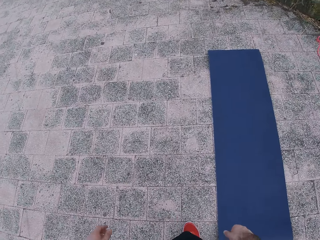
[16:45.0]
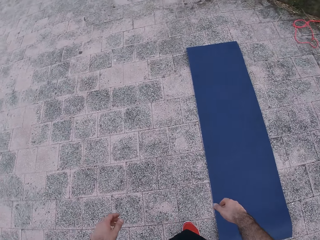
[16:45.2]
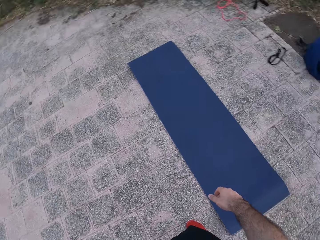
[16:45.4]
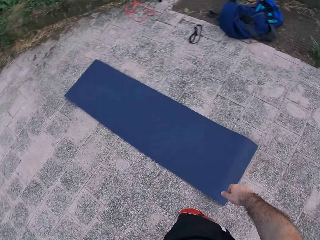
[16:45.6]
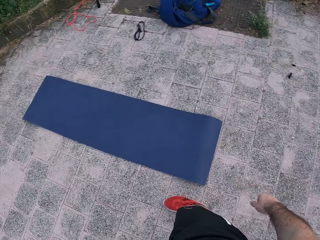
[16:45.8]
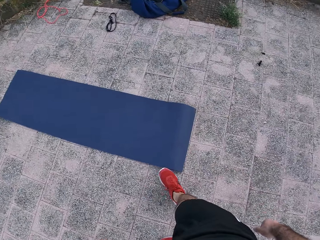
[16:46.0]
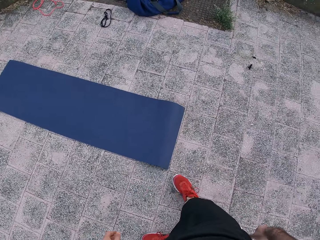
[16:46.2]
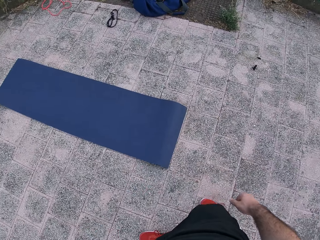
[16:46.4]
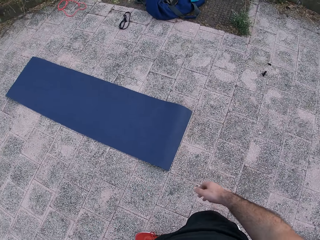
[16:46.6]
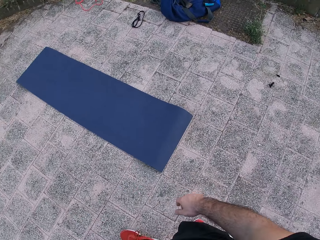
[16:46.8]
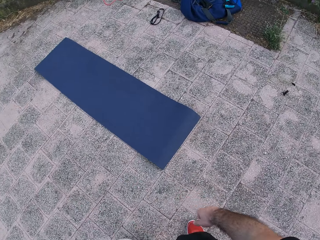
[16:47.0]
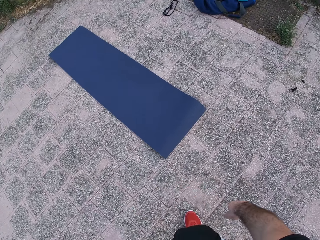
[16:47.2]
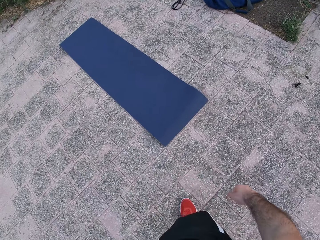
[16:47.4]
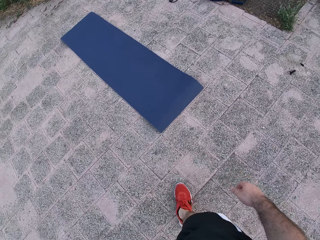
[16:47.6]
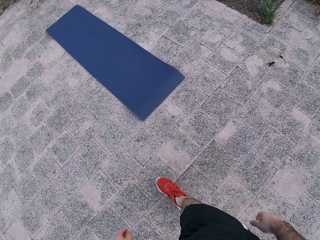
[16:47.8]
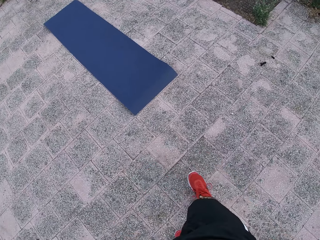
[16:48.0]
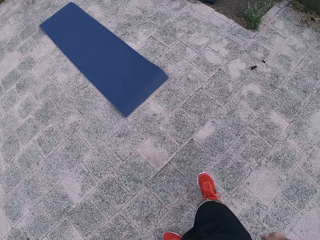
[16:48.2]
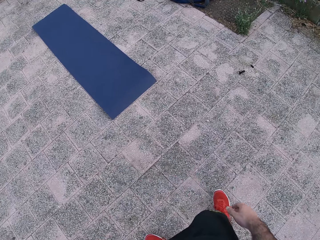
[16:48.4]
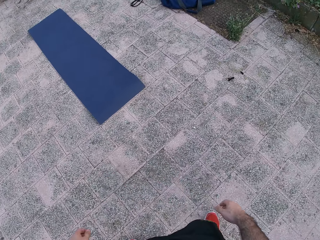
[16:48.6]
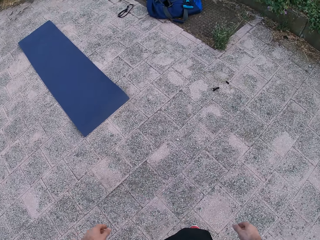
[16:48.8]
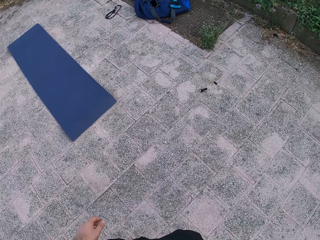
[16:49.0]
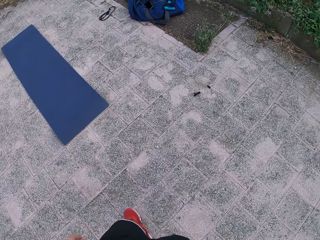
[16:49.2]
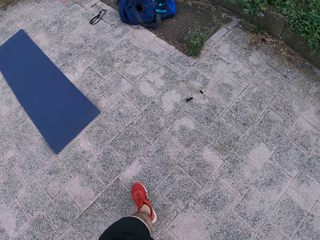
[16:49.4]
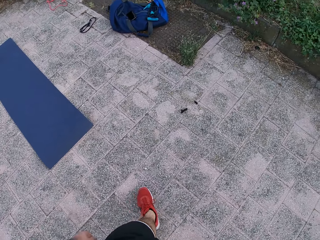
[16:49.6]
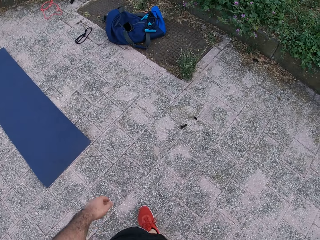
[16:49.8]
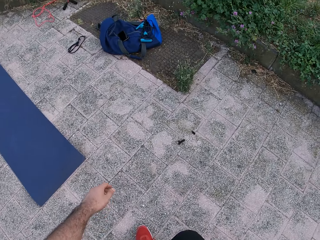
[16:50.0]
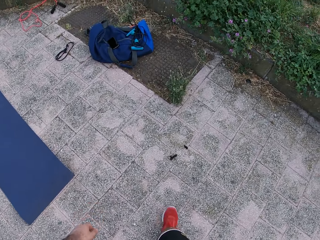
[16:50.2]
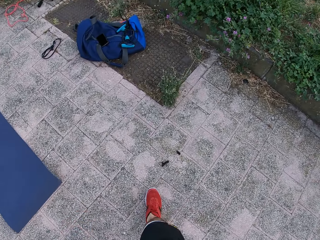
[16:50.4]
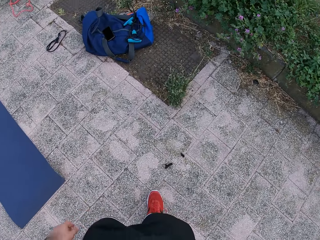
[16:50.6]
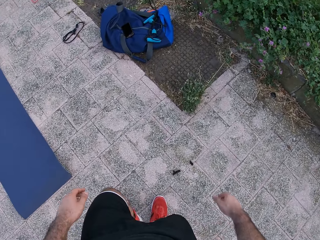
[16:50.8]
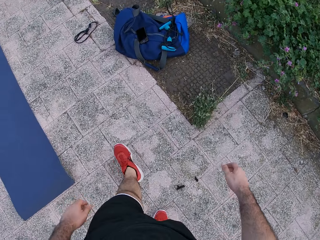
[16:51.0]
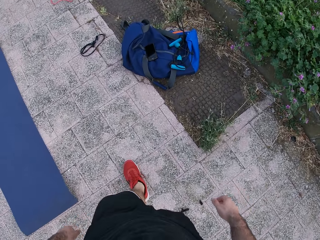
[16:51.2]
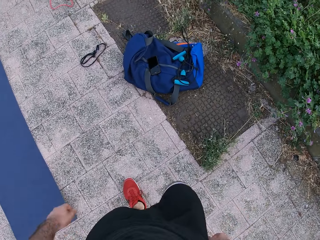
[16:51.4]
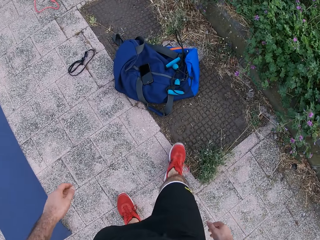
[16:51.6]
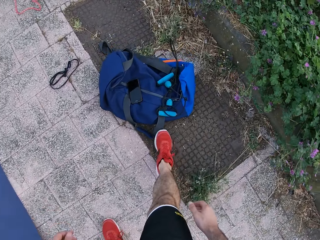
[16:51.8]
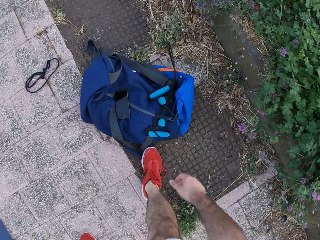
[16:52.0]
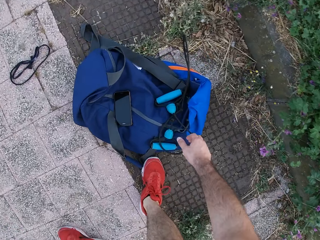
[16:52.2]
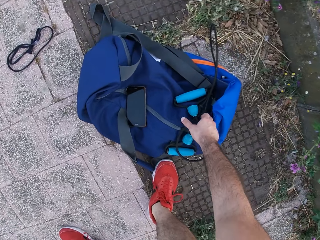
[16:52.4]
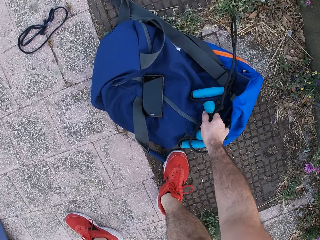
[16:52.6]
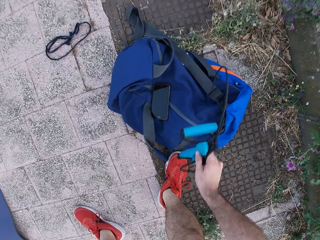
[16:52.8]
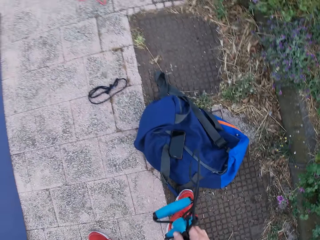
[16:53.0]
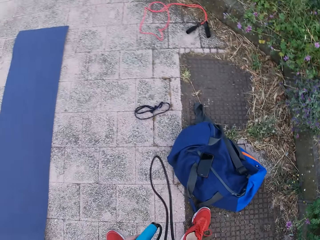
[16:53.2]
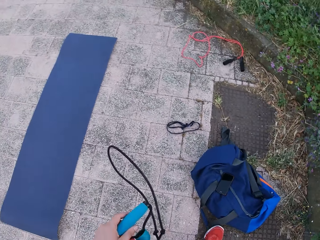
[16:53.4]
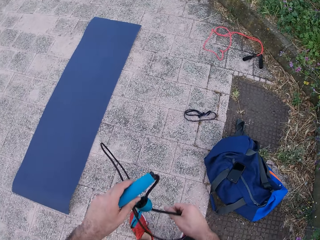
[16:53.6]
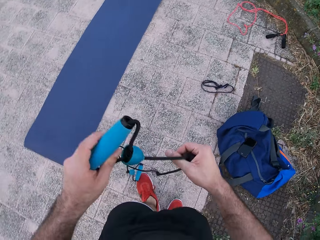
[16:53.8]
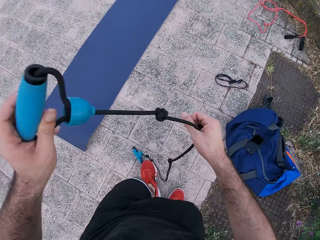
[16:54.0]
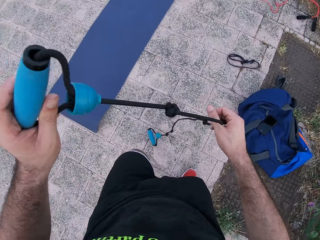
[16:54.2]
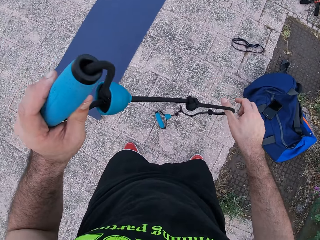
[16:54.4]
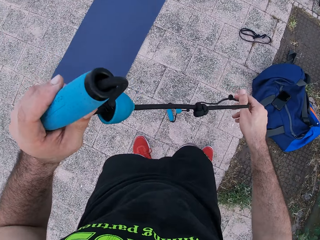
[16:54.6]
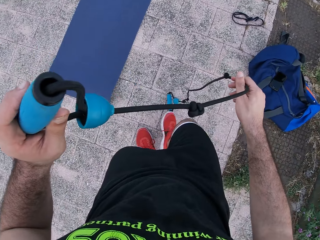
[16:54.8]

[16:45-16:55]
The camera wearer moves the right hand. They pick up the rope. They lift the rope and stretch the rope.

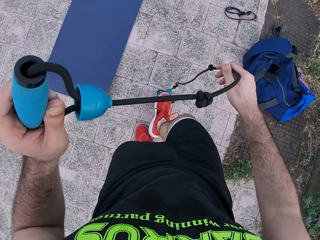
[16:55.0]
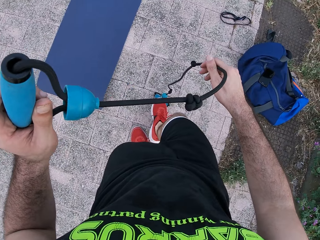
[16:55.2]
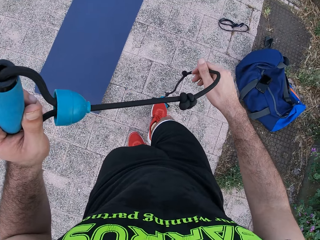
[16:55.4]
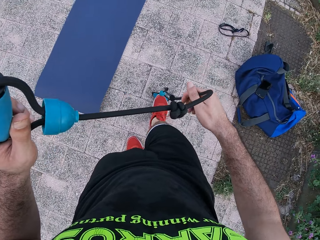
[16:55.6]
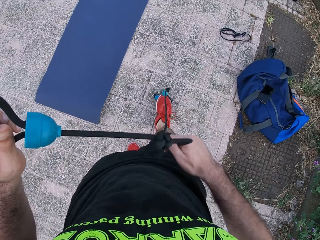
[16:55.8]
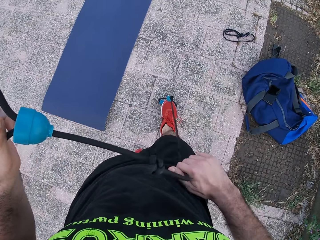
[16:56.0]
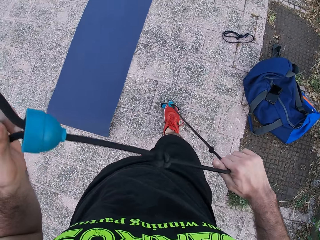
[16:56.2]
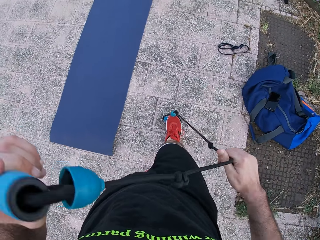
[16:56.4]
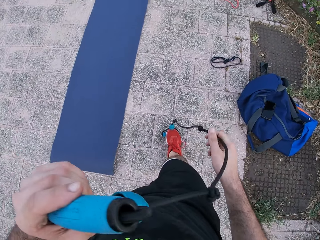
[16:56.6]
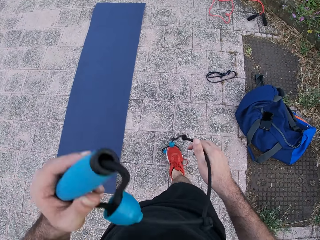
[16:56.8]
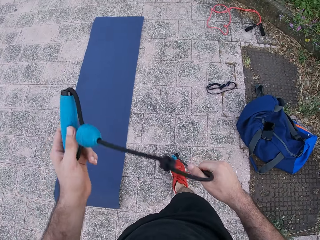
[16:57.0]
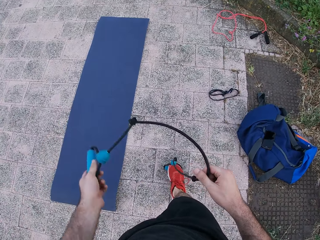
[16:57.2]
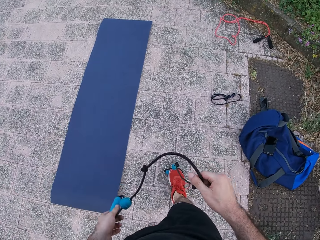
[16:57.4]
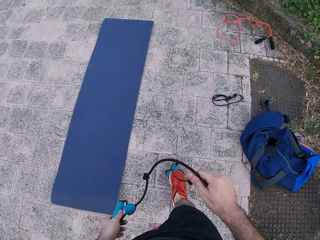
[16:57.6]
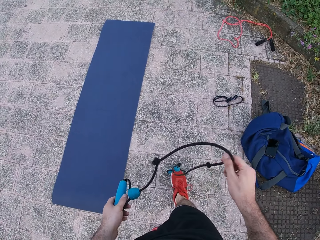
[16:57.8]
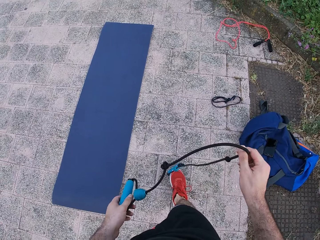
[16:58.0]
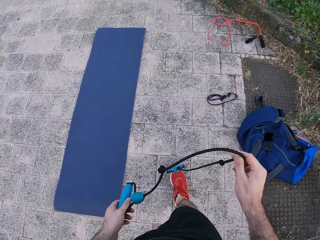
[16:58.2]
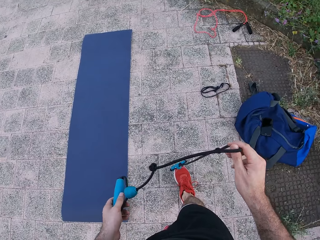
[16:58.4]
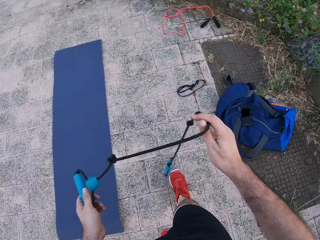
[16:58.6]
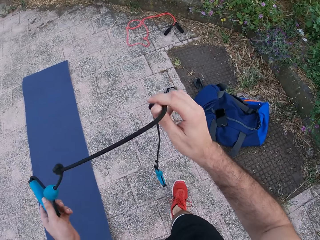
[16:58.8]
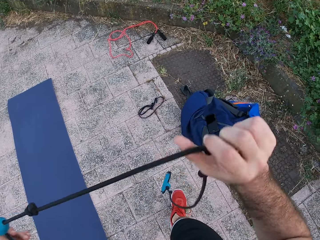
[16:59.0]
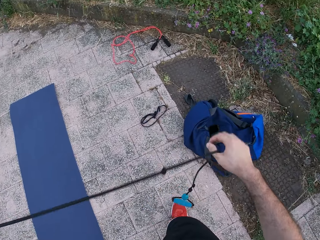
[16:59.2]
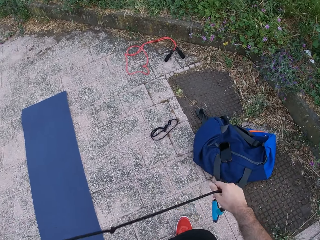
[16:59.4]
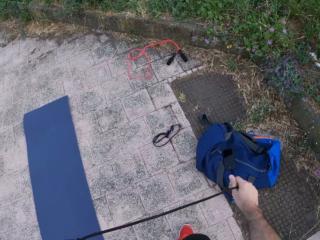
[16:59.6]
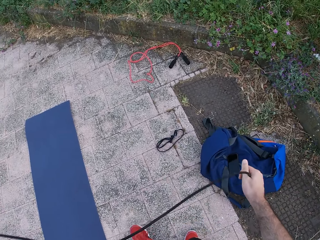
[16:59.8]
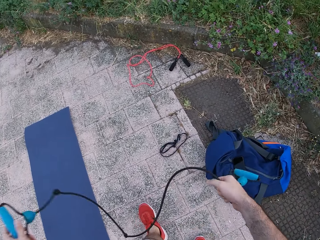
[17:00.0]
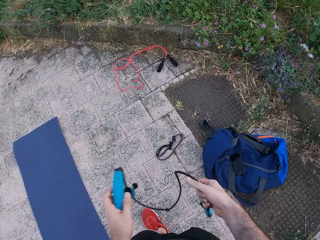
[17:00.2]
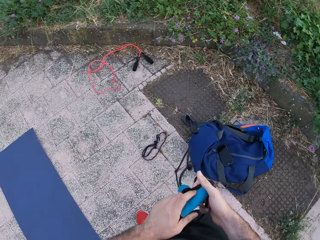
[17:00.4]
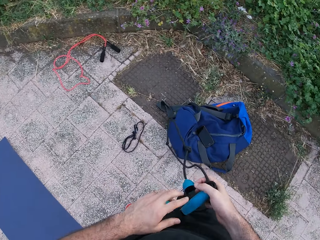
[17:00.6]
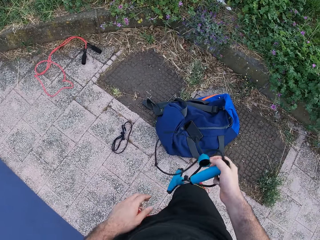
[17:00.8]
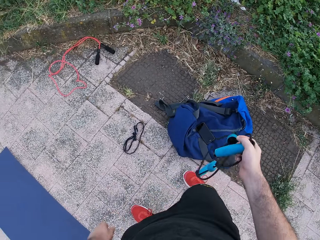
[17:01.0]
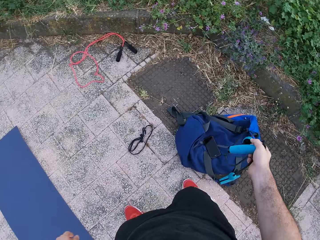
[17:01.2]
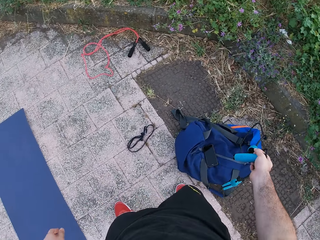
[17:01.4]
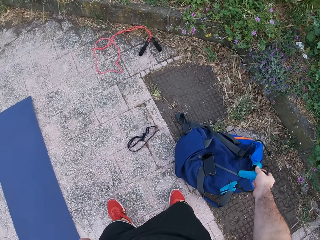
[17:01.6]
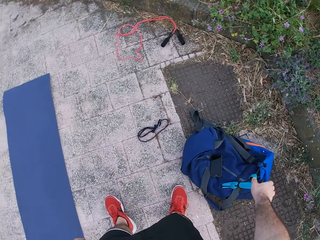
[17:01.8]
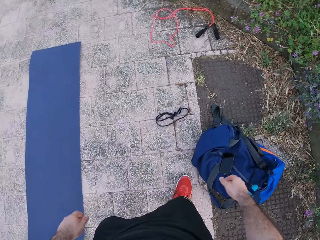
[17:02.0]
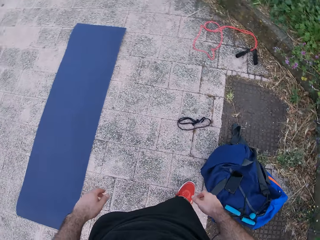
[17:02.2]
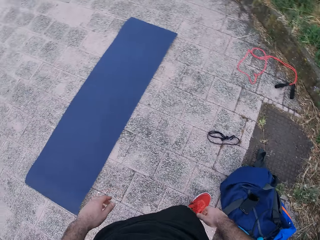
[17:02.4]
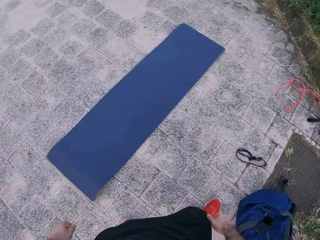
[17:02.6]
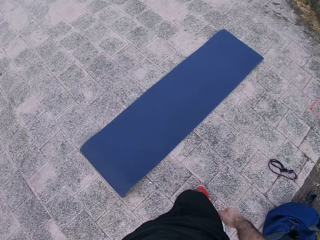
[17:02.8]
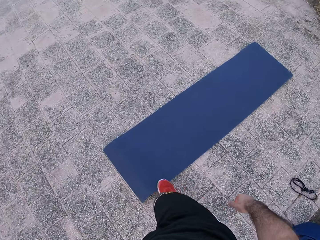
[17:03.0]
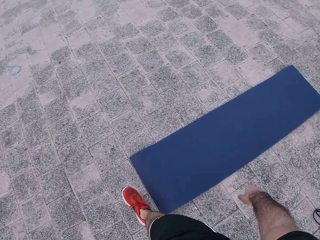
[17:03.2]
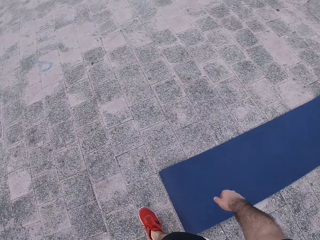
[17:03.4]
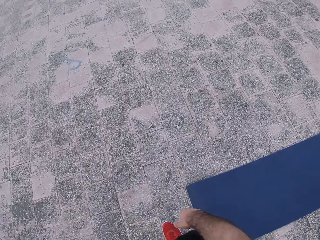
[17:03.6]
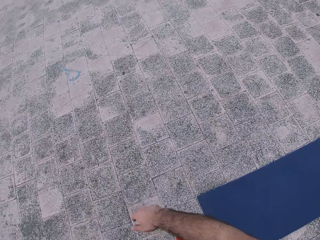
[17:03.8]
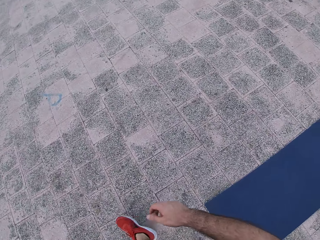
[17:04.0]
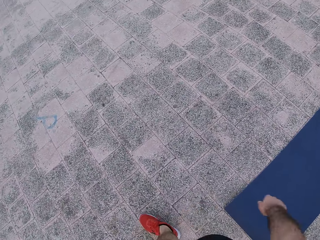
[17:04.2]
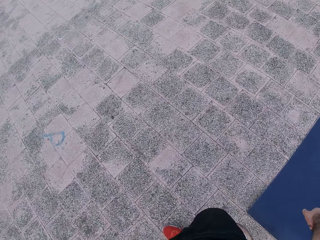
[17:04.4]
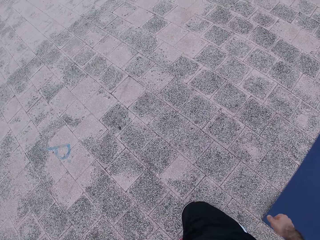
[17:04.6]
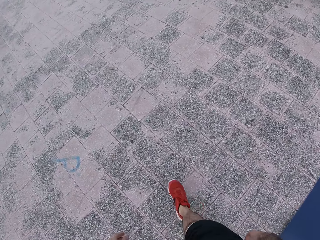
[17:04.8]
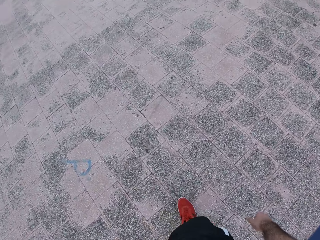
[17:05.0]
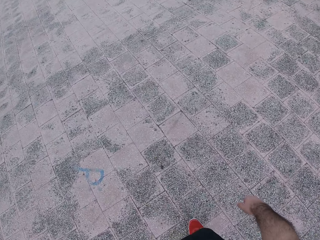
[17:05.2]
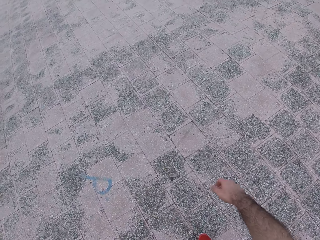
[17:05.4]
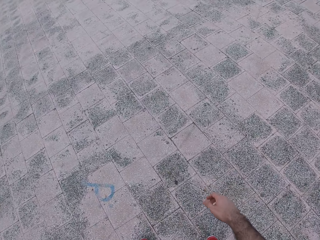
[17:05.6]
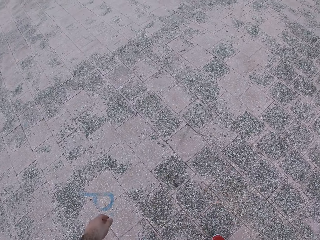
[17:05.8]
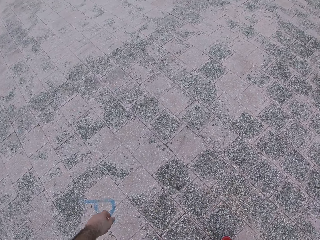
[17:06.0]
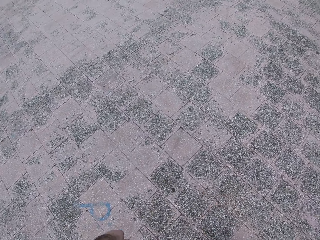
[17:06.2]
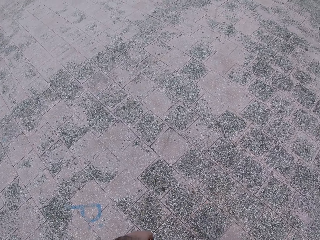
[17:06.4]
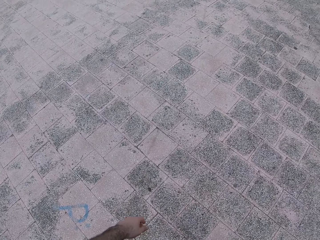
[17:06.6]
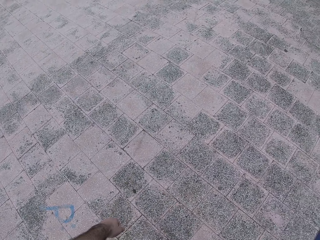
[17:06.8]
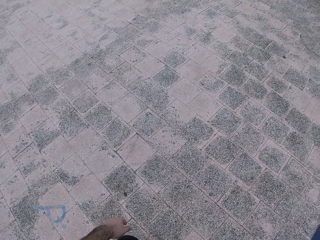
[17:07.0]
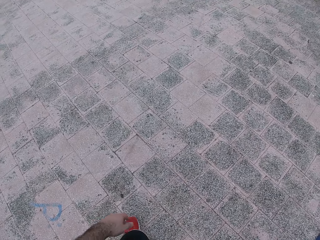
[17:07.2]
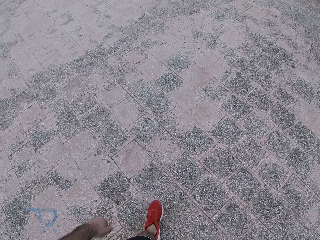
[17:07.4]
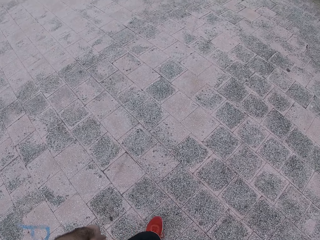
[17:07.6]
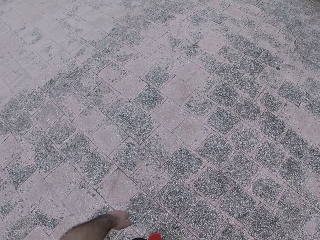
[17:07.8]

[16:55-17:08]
The camera wearer unrolls the rope. He pushes the rope with the right leg. He pulls the rope. He inserts his right leg inside the one end of the rope. He moves the left hand. He lifts the rope. He lets go of the rope. He passes the rope from his left hand to the right hand. He moves the right hand. He drops the rope. He walks around.
